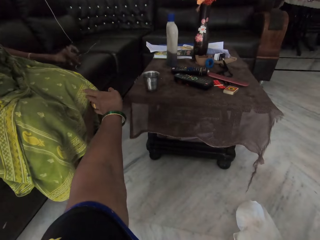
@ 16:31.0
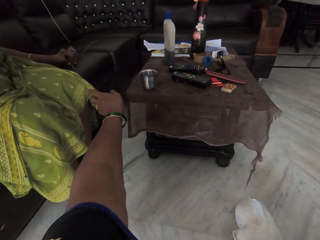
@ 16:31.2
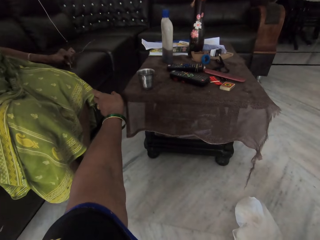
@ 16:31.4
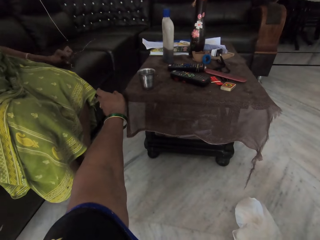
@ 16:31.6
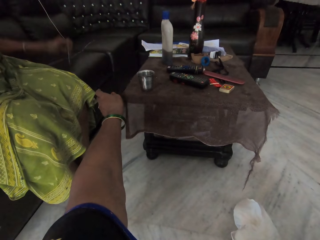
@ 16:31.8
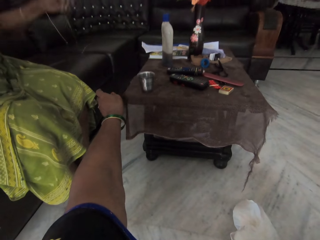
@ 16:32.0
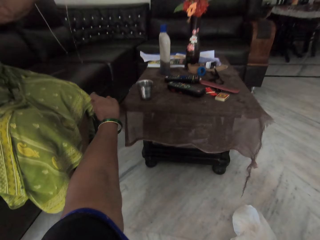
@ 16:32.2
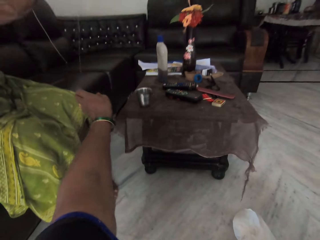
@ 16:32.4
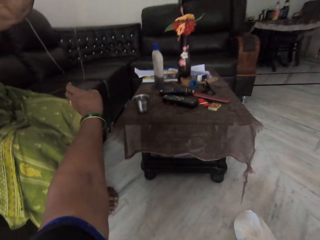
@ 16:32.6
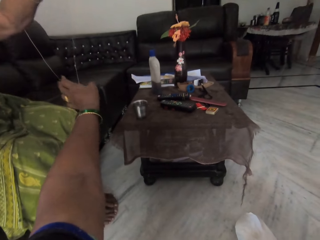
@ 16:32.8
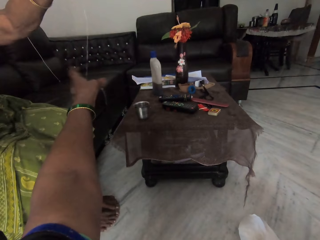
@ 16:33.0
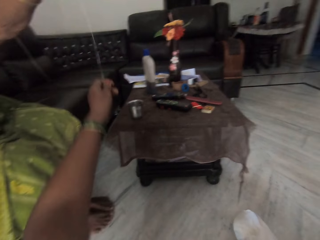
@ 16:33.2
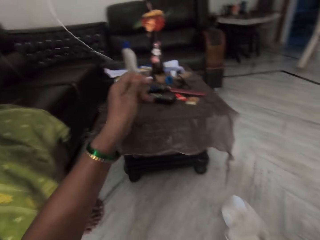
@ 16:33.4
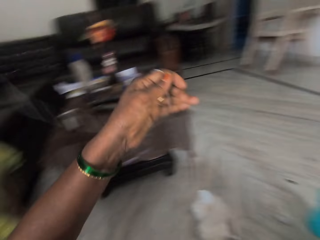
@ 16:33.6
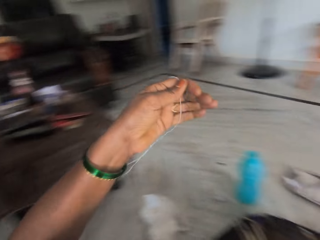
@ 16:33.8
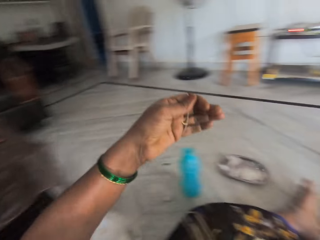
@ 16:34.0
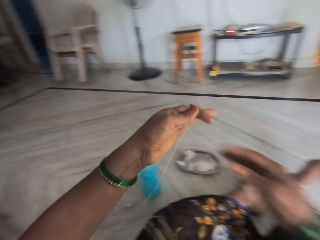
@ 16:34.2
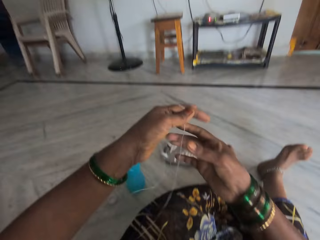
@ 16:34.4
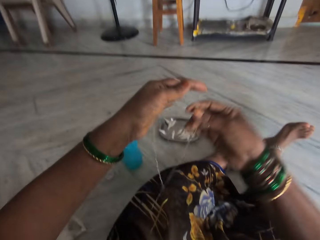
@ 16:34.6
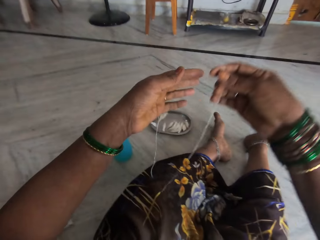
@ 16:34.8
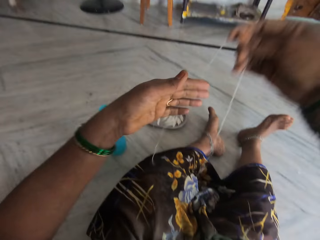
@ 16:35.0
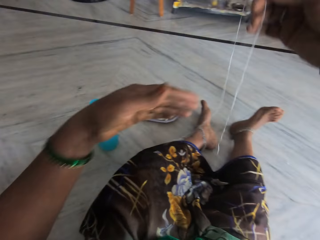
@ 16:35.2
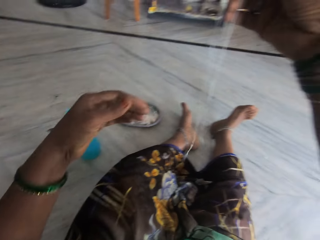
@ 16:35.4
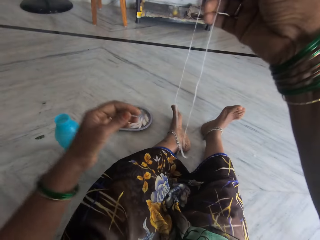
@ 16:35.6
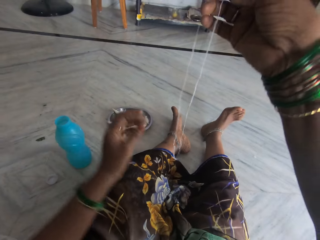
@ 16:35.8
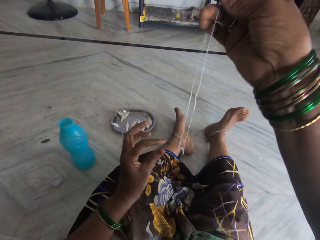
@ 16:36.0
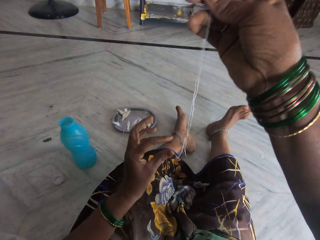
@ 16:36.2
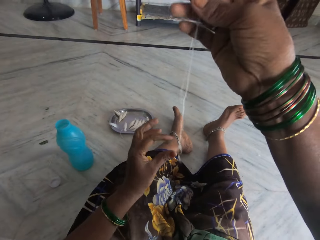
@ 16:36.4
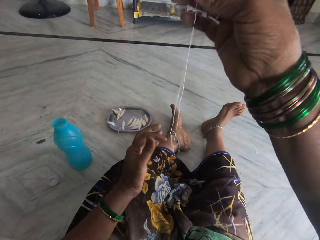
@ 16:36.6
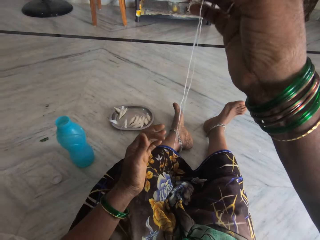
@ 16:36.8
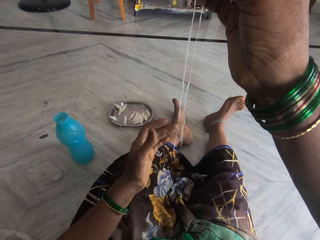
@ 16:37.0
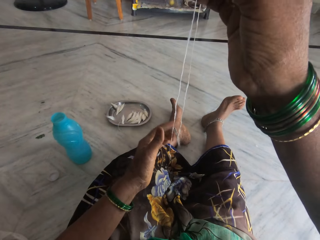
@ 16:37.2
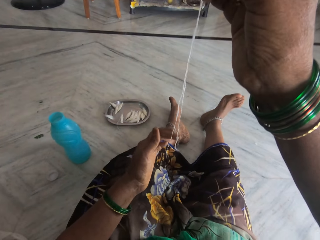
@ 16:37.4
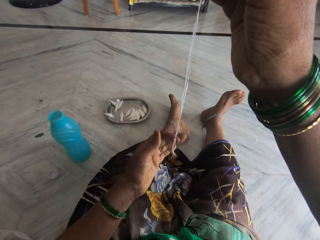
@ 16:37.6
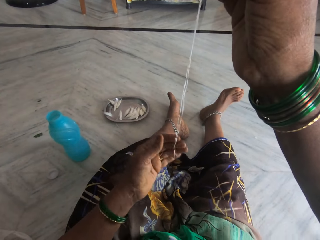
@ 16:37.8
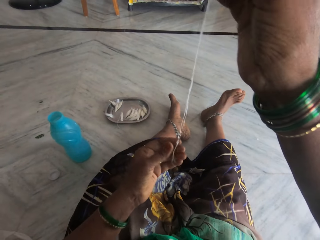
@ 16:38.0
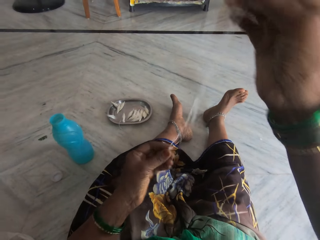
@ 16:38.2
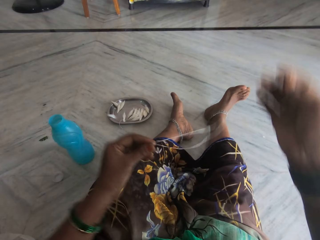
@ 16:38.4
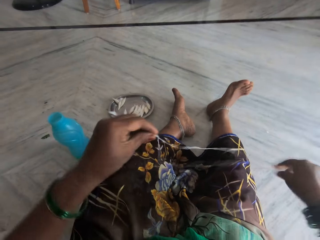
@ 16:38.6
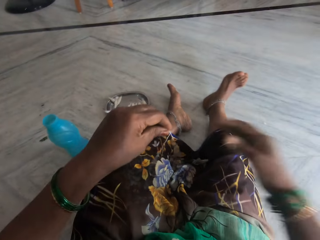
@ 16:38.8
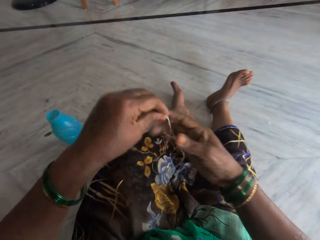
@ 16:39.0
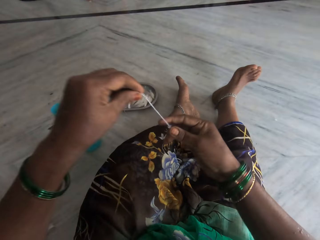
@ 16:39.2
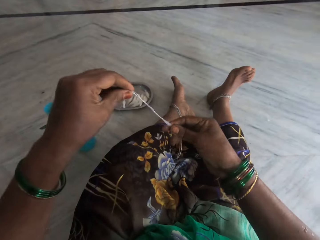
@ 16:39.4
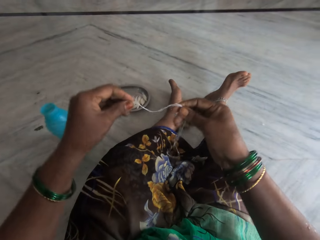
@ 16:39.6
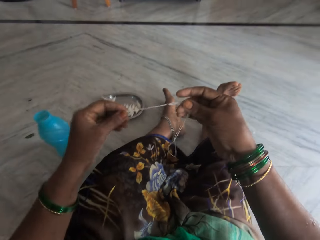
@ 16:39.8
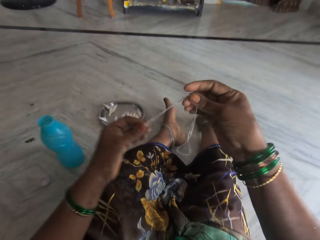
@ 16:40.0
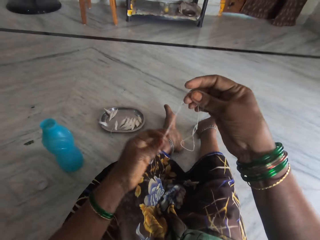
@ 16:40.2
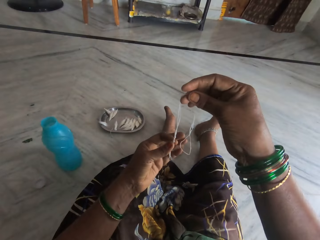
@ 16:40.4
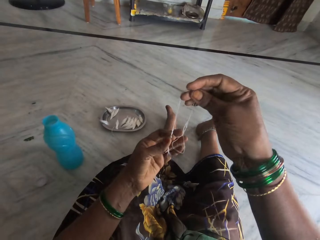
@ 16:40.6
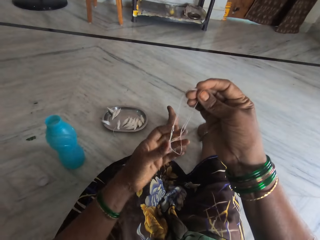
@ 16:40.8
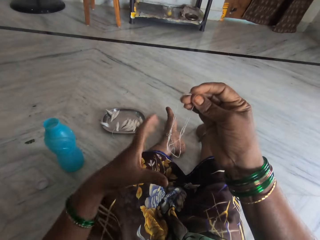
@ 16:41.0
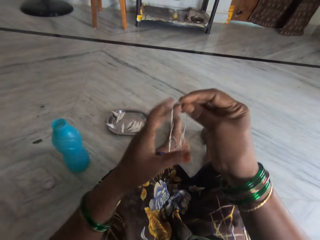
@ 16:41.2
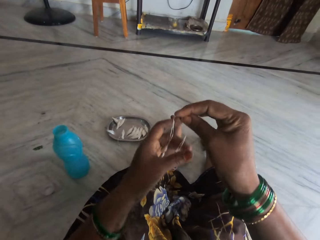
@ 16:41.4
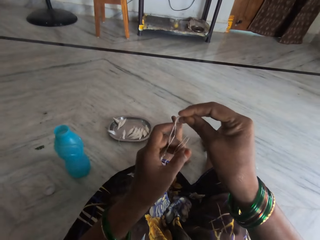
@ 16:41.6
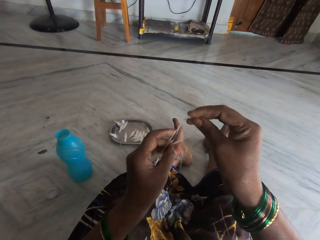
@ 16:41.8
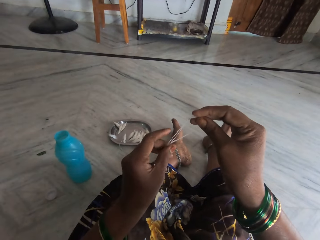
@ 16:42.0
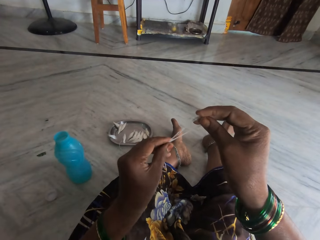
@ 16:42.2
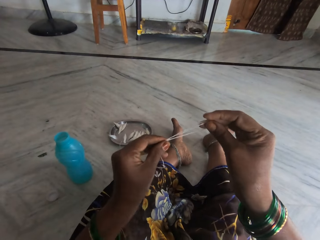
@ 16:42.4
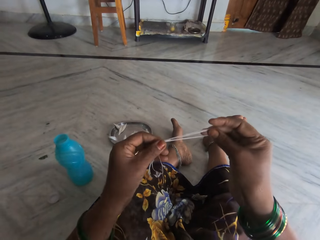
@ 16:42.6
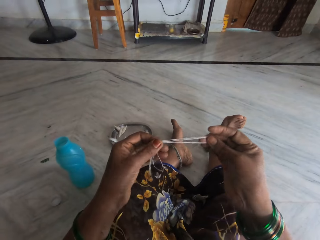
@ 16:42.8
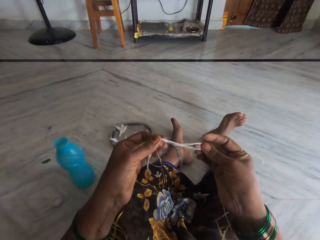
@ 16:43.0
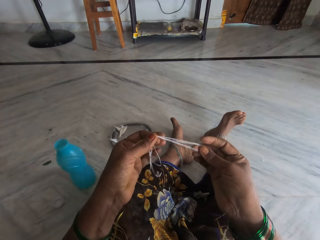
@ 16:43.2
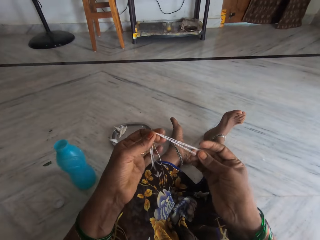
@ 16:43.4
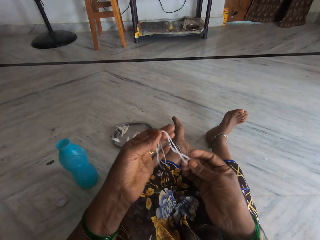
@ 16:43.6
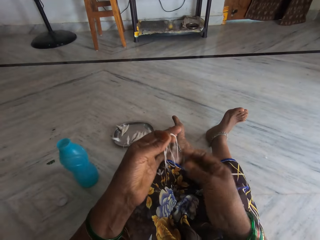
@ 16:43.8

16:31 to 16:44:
The camera wearer points at a thread. A woman gives the camera wearer a thread or yarn. The camera wearer stares at the yarn. They hold the yarn. They fold the thread. They inspect the yarn.

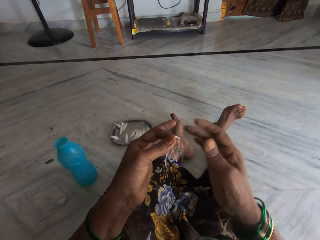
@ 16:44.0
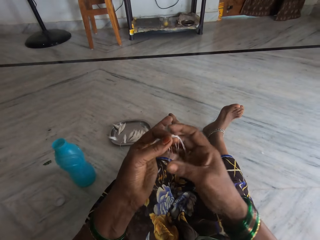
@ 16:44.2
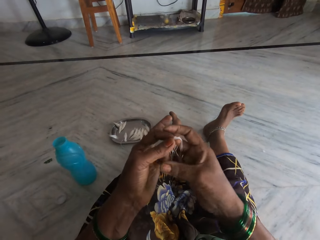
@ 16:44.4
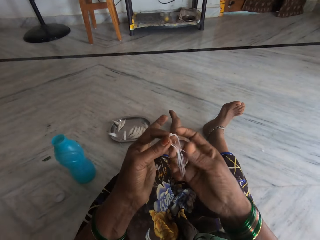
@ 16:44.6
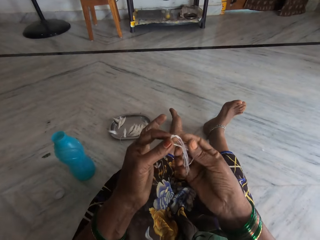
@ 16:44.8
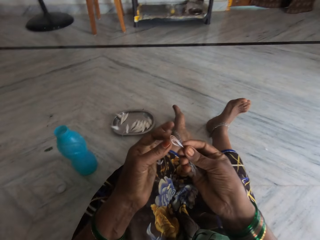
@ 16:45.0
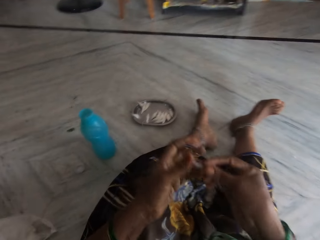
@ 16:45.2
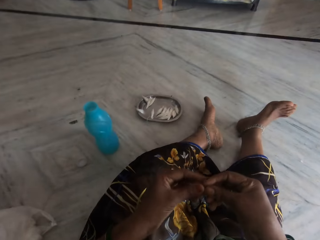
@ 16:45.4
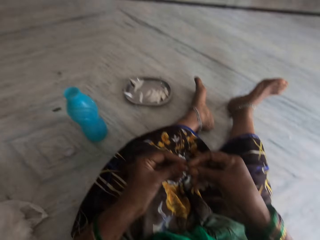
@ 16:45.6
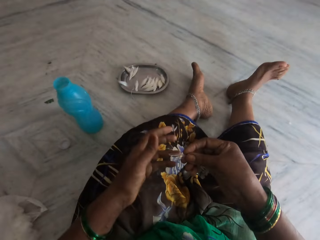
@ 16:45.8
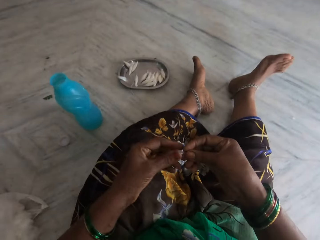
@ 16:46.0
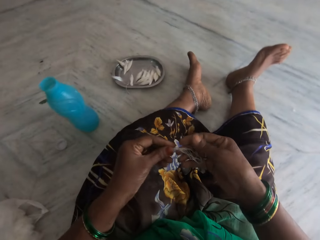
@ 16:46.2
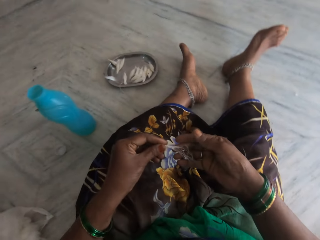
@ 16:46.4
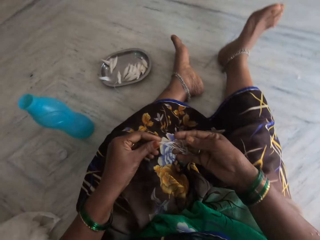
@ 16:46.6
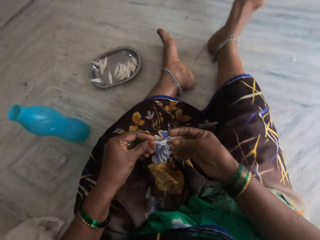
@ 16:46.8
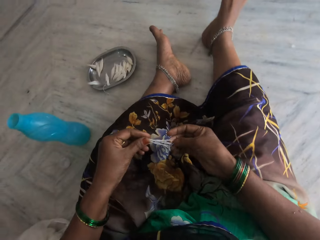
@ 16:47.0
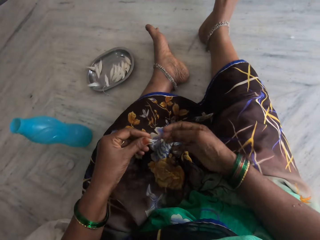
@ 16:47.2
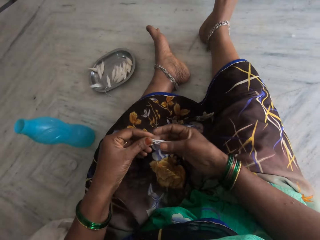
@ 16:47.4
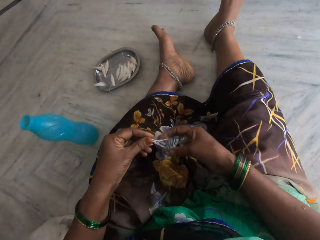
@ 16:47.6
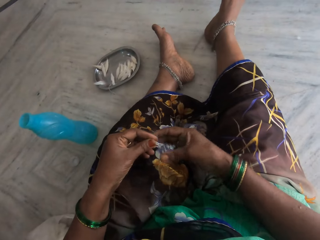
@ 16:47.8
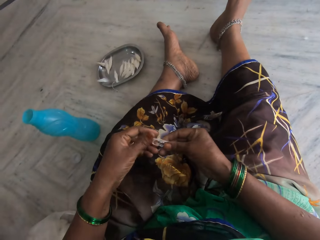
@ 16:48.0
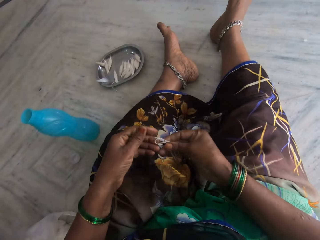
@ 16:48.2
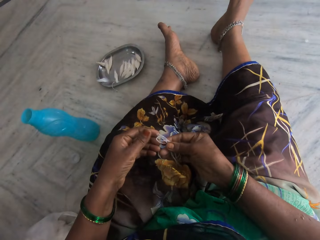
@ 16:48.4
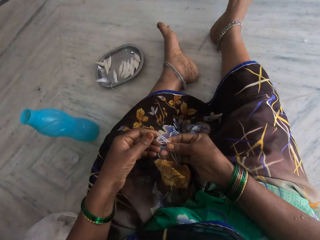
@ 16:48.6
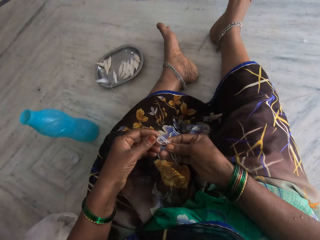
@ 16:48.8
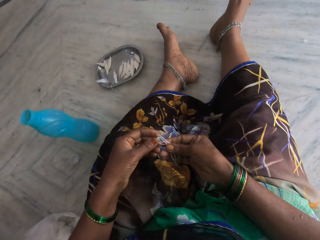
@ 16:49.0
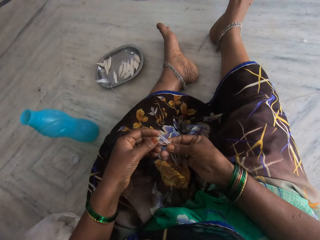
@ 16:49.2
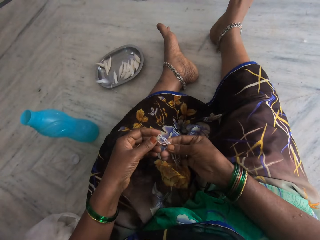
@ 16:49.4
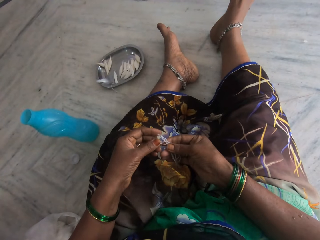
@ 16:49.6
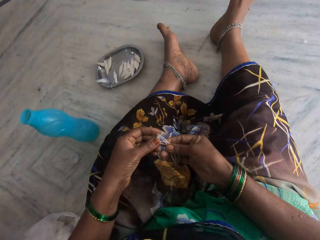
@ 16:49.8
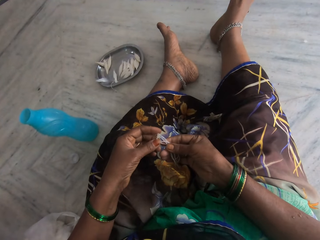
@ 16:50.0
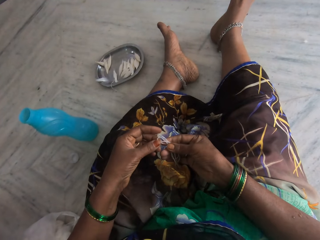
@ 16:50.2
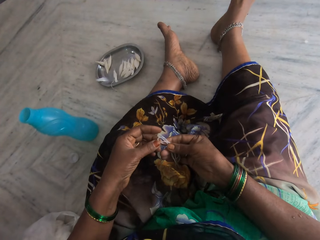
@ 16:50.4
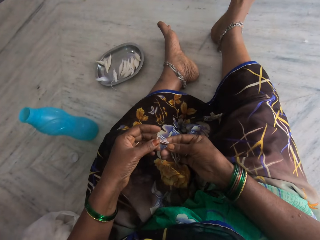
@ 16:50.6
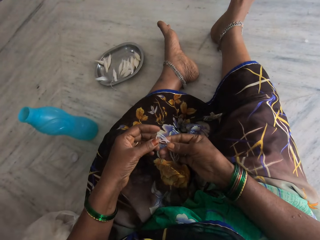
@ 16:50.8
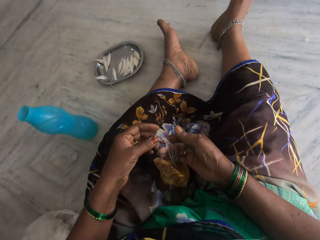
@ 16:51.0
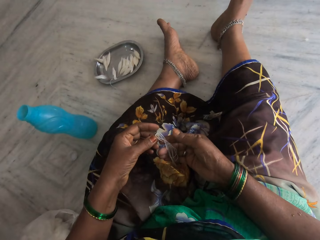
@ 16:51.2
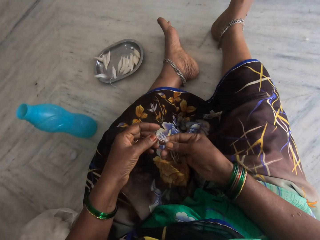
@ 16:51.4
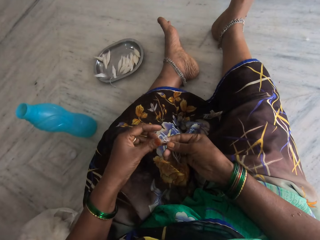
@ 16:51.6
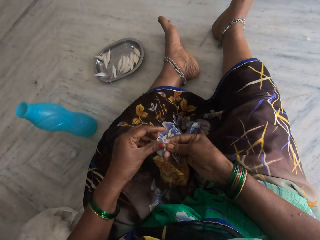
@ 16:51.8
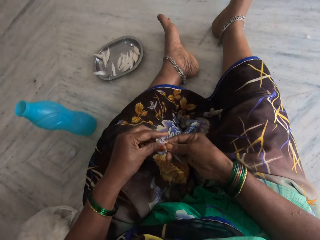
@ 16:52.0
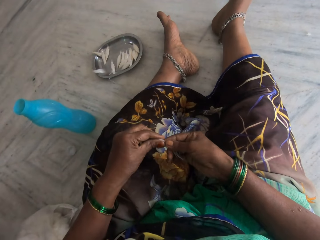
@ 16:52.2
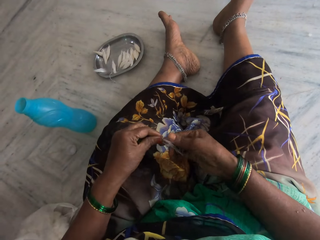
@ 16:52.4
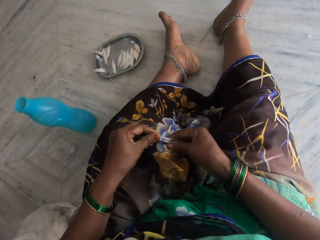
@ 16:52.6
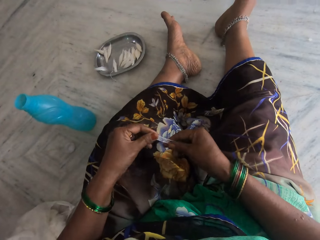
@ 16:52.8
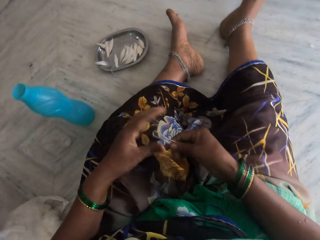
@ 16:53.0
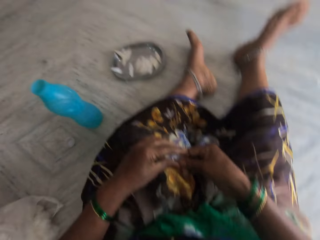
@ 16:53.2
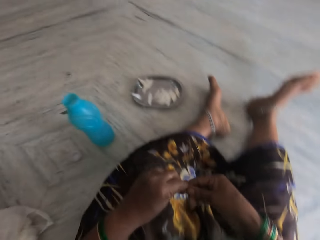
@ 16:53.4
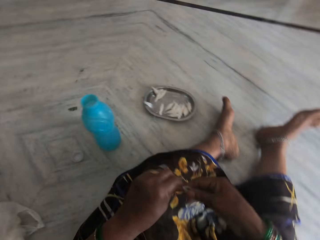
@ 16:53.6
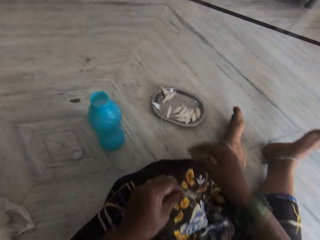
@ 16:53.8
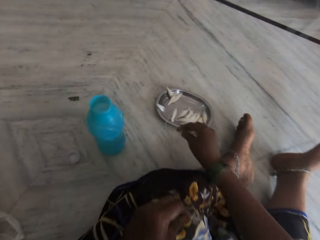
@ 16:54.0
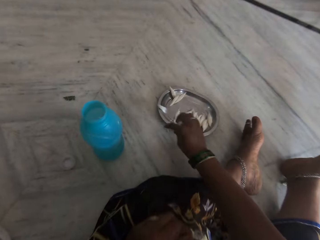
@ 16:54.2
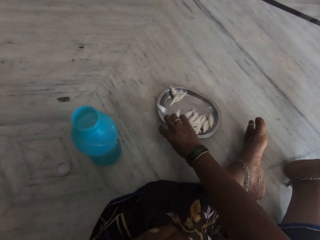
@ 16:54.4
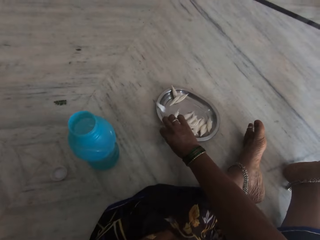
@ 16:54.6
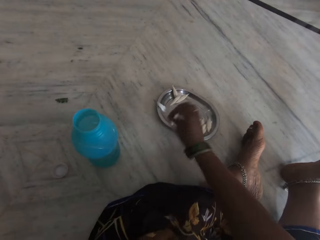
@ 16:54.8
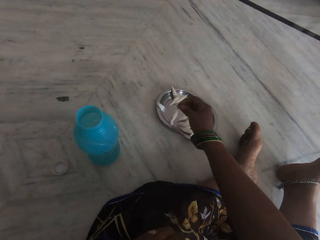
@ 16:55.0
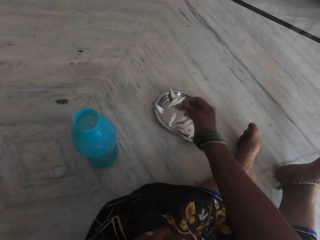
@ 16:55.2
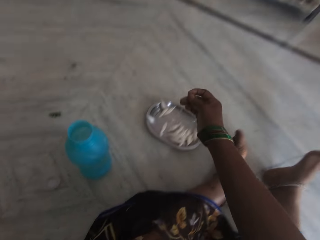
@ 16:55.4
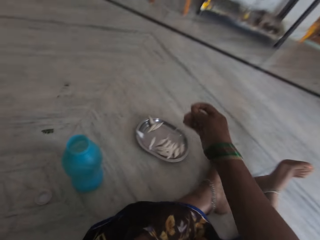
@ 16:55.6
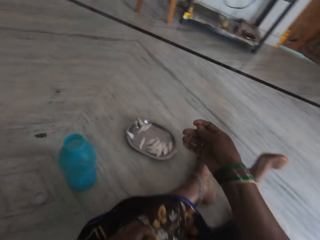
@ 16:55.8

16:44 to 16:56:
The camera wearer stares at the yarn. They inspect the yarn. They pick up yarn on the plate.
